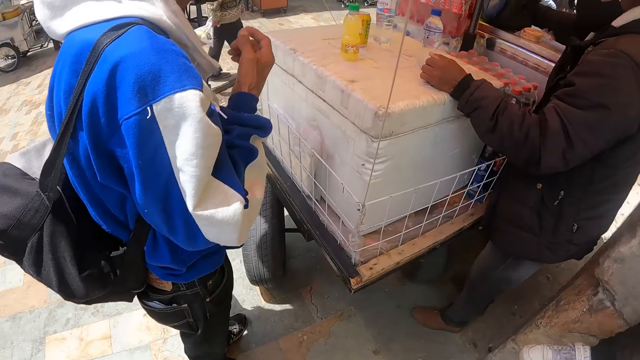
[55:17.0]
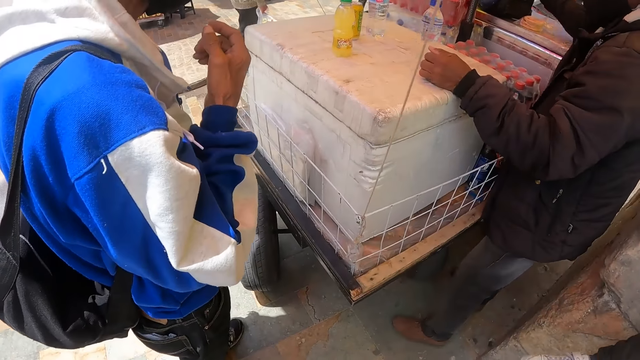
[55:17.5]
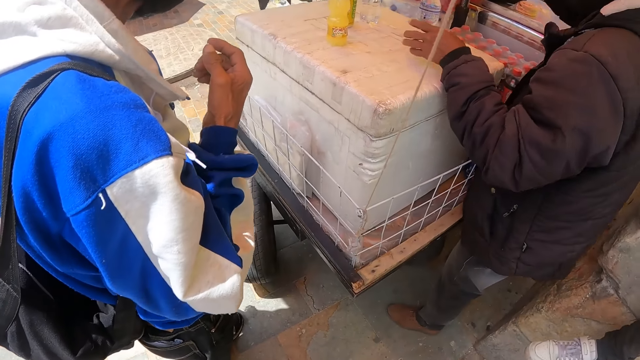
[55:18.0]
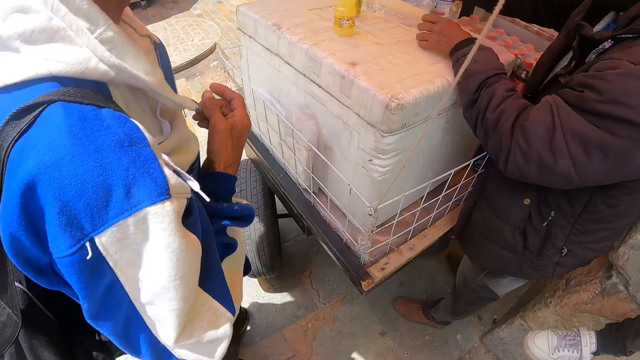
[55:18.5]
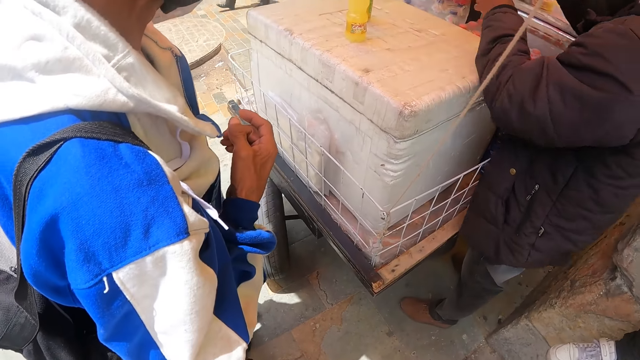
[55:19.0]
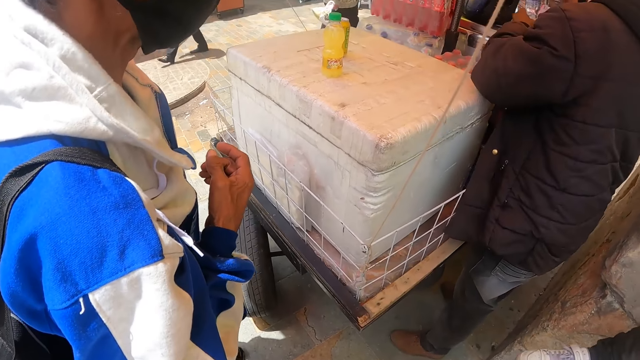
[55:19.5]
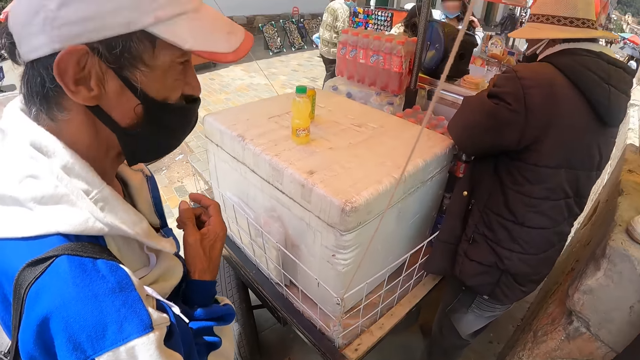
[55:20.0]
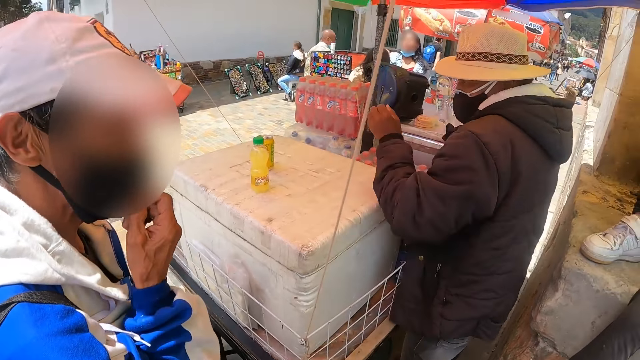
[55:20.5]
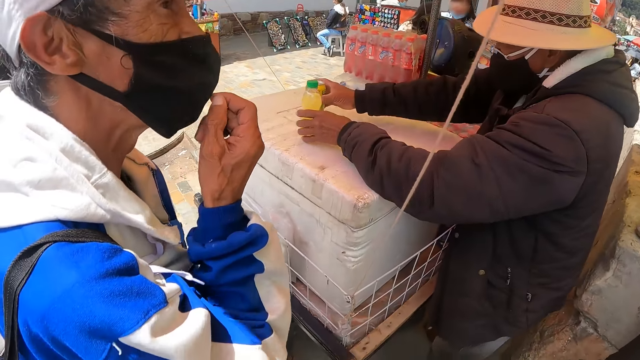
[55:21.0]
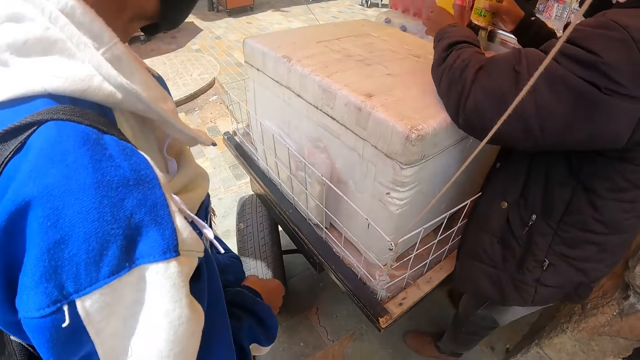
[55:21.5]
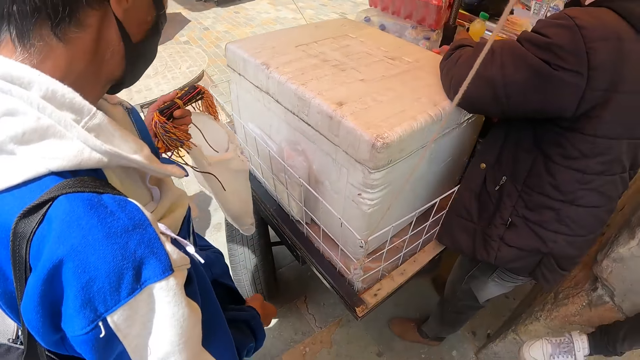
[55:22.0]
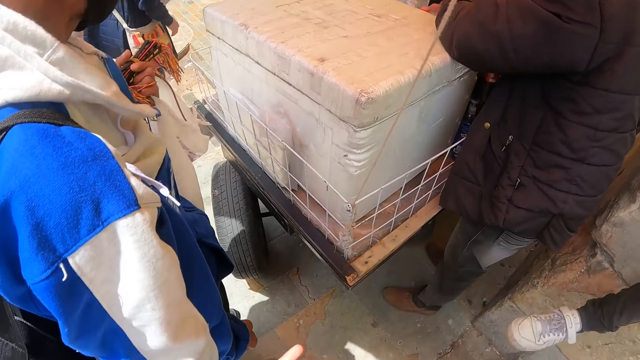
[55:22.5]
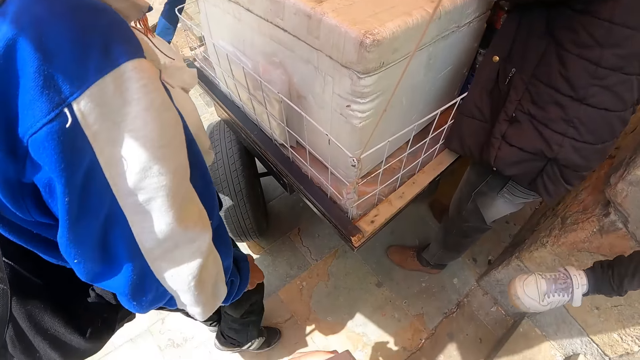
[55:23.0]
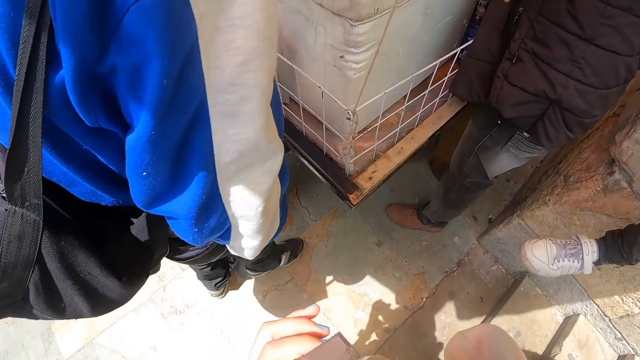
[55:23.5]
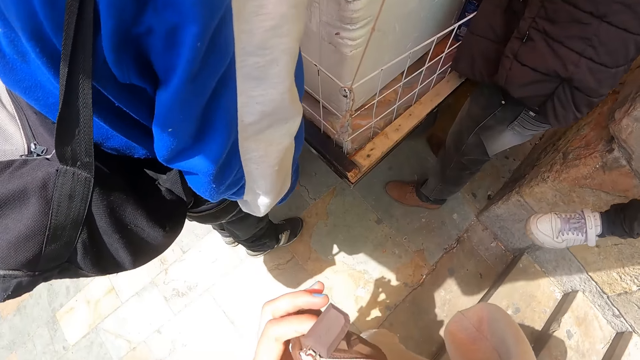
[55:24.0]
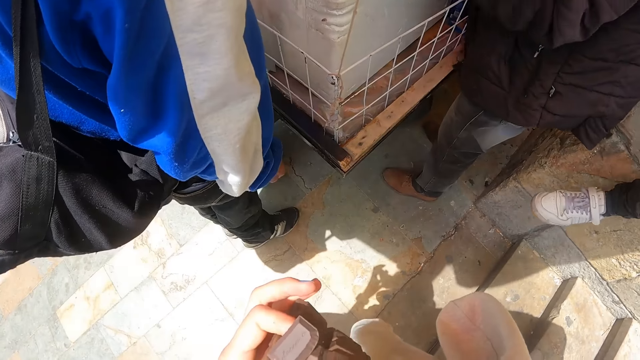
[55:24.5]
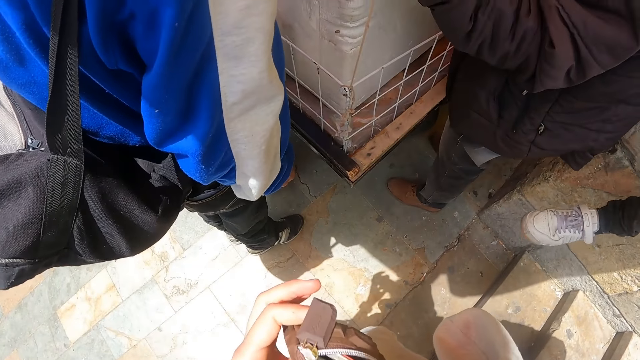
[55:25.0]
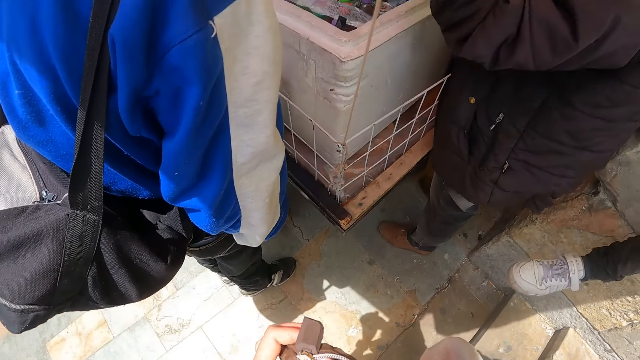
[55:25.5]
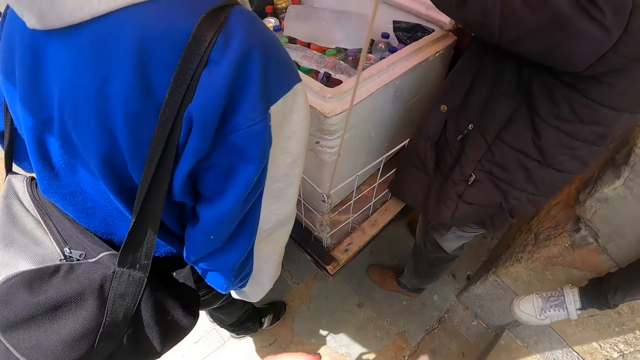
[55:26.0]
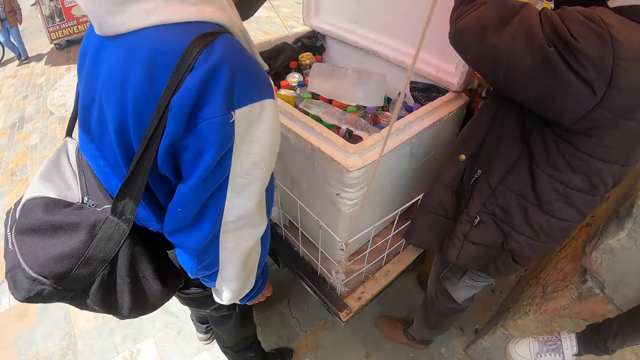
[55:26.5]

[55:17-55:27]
A man opens the bottle. The man picks up the bottles, drops the bottles. The camera wearer looks around.

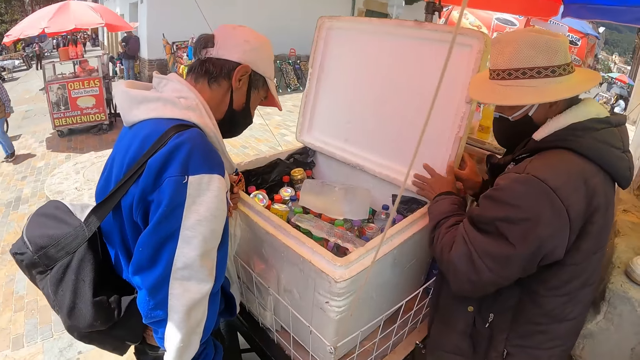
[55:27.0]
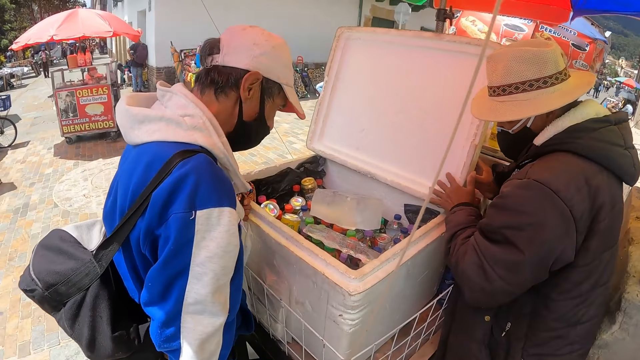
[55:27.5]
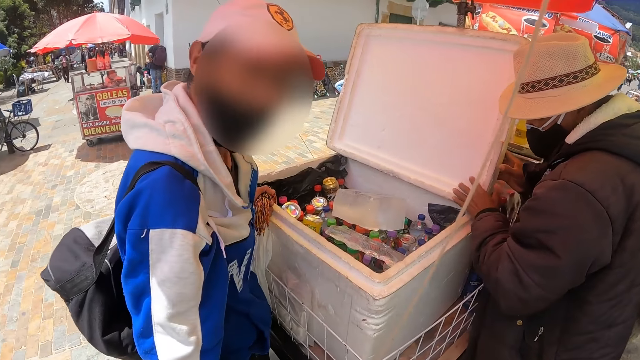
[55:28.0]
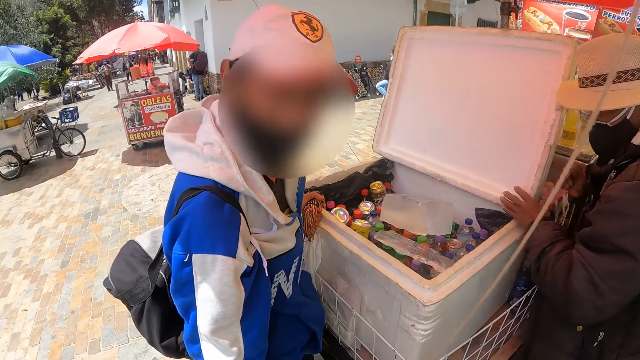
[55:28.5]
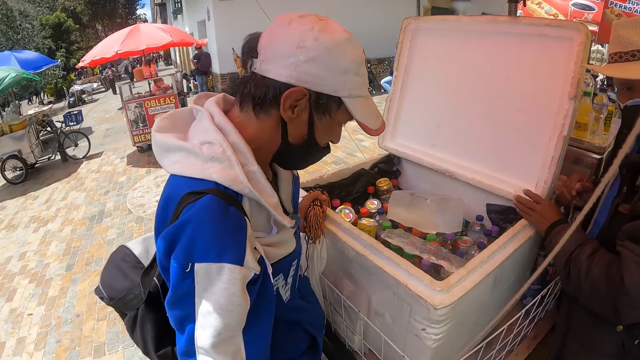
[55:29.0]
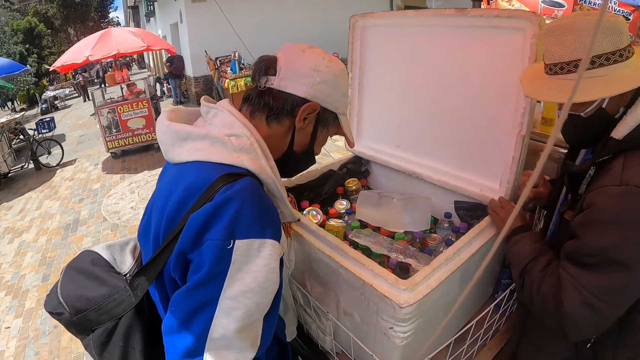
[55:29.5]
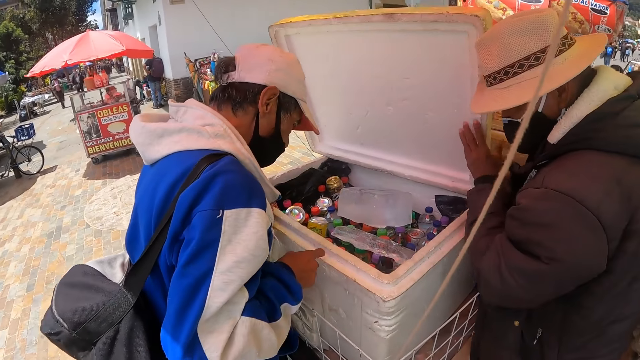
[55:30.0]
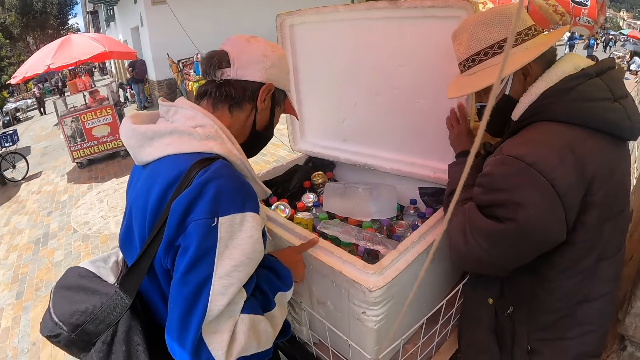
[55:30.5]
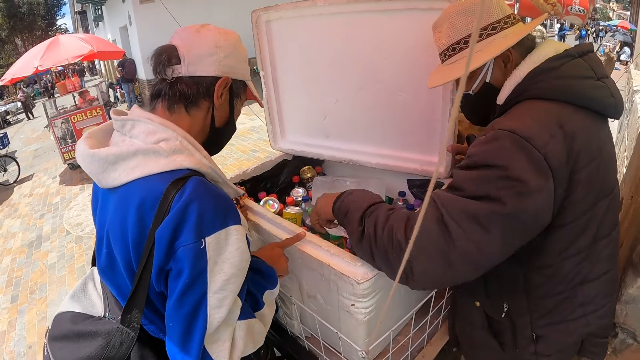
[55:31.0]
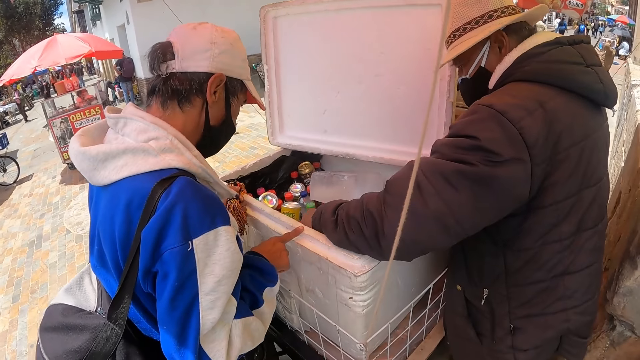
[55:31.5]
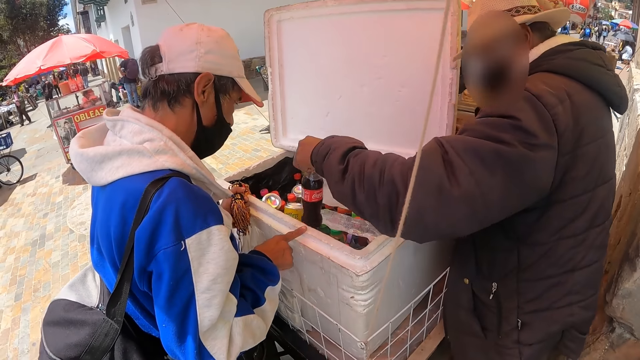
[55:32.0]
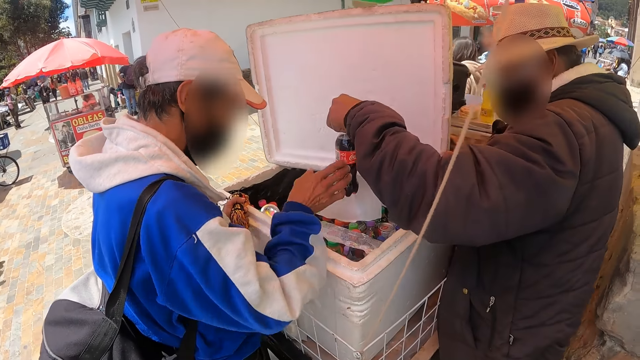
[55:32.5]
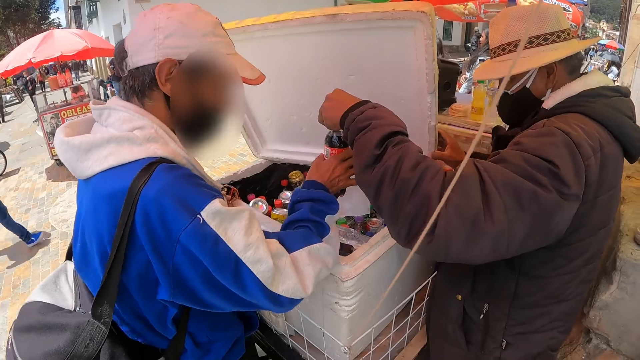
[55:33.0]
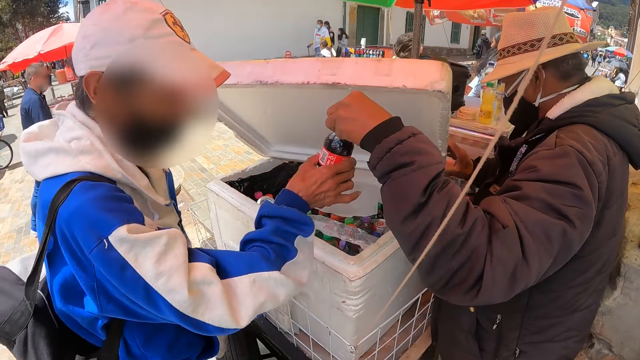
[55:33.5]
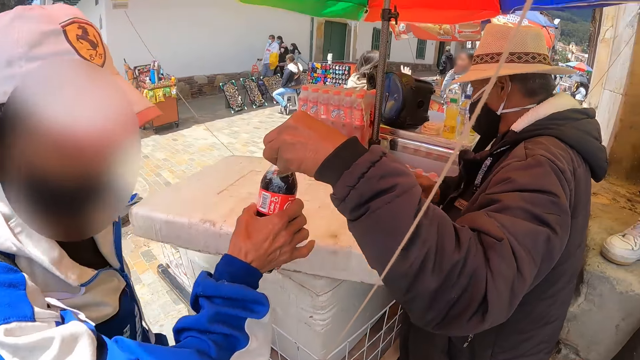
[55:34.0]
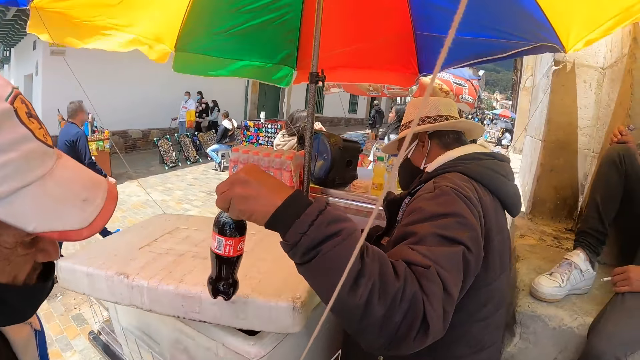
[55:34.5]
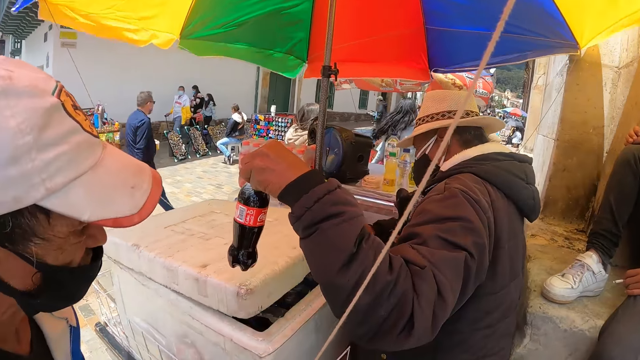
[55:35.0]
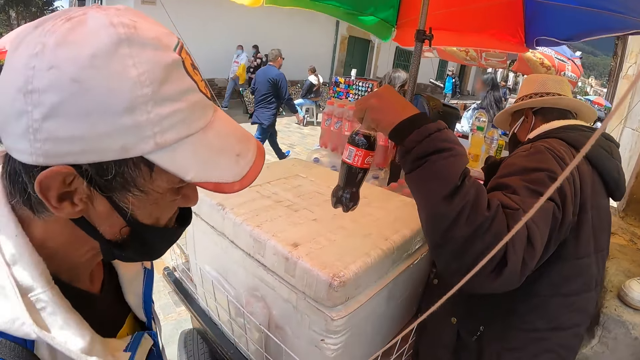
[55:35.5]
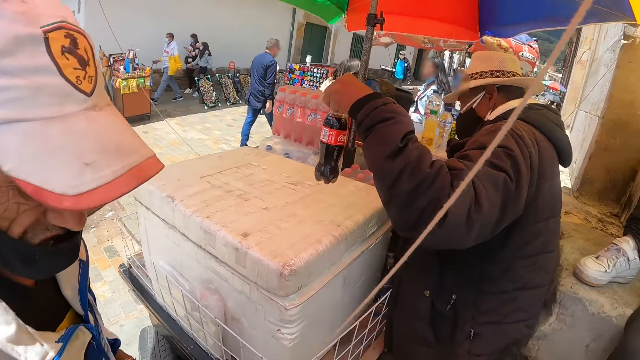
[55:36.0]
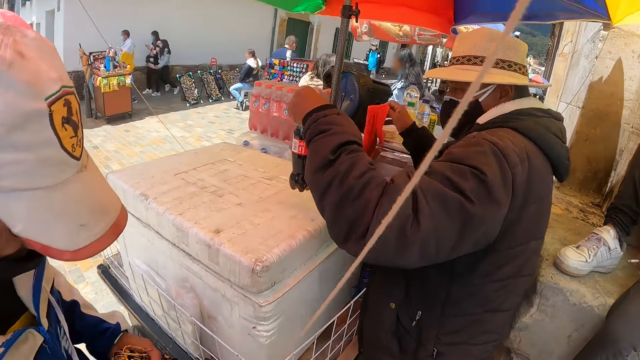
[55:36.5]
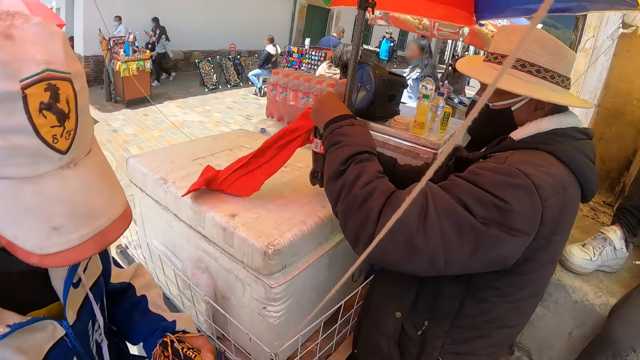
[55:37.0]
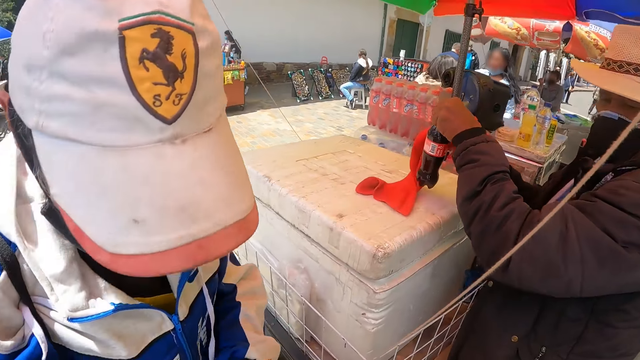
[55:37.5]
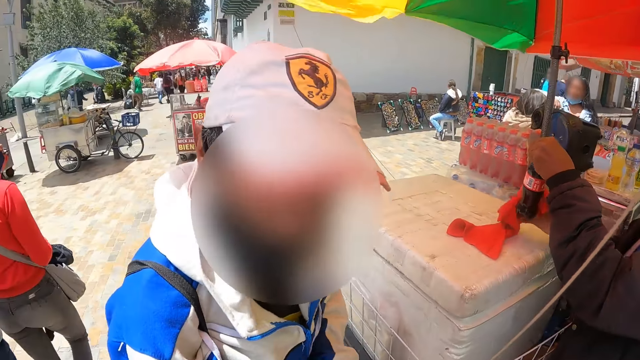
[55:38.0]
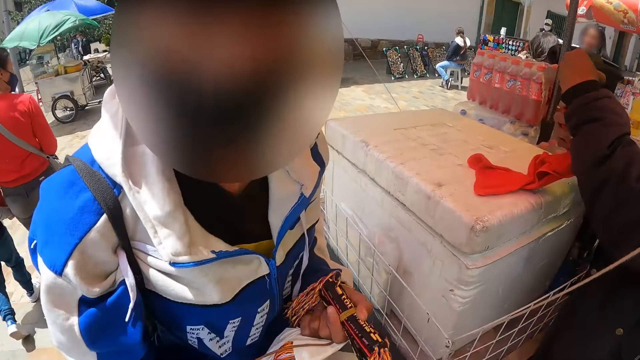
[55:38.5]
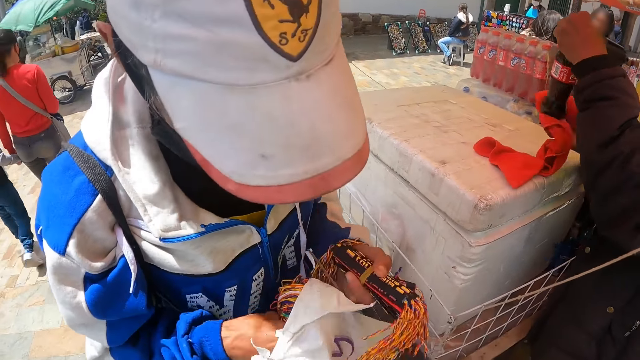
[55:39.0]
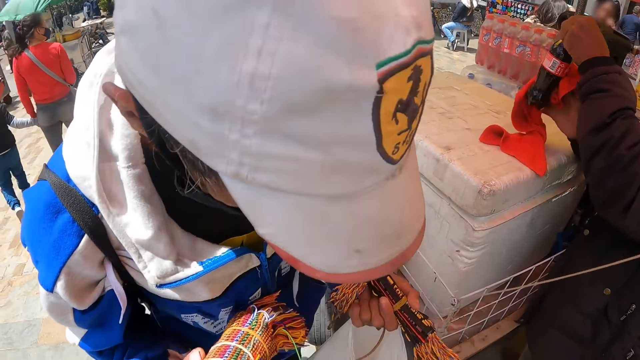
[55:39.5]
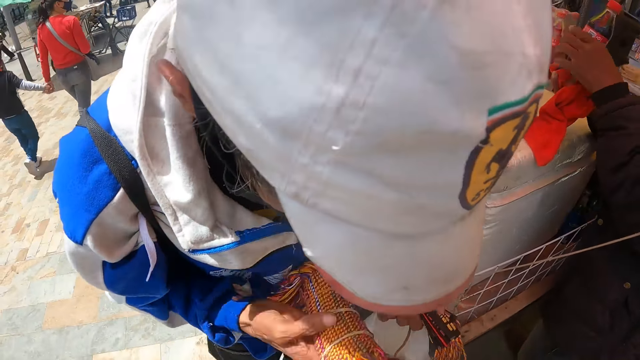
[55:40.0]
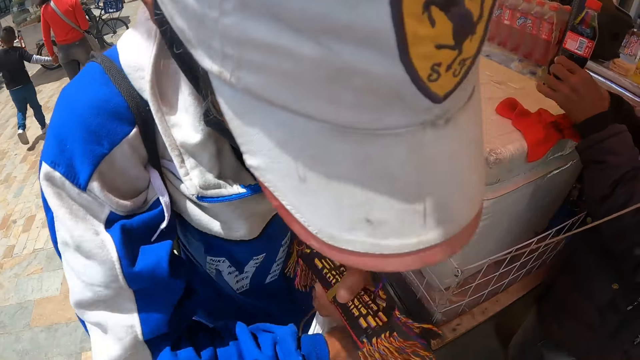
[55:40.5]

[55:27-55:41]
A man looks around. The camera wearer talks to a second man. A third man picks up the soda. The first man touches the soda. A fourth man gives coke to a fifth man. The third man wipes the soda. The camera wearer talks to the second man.
